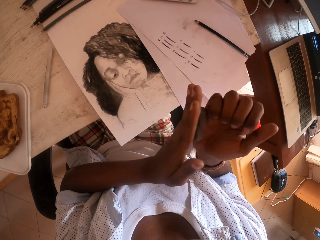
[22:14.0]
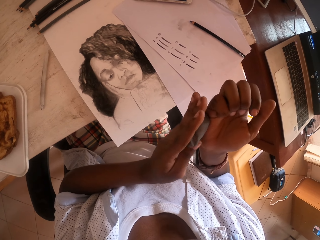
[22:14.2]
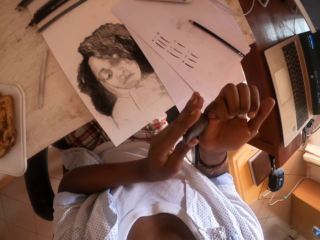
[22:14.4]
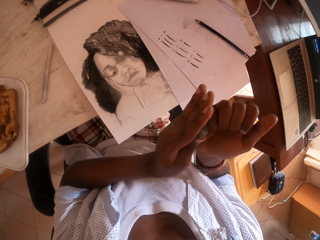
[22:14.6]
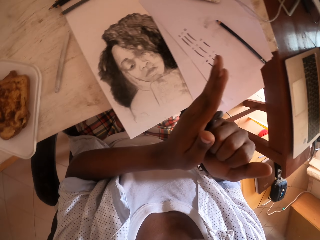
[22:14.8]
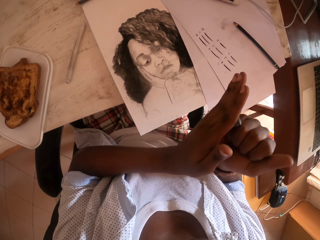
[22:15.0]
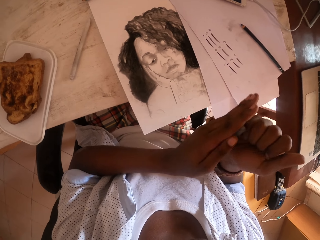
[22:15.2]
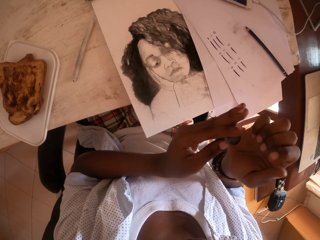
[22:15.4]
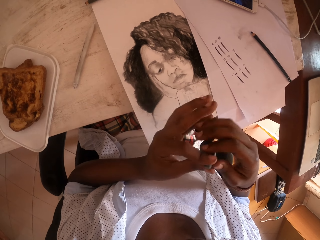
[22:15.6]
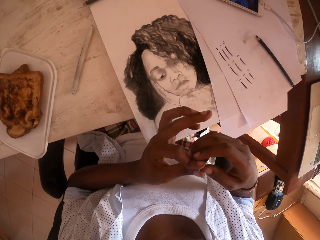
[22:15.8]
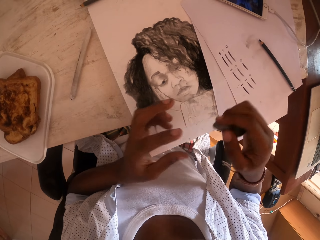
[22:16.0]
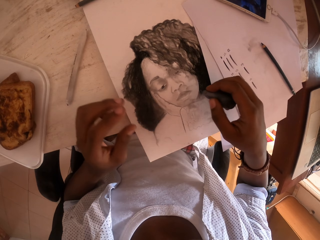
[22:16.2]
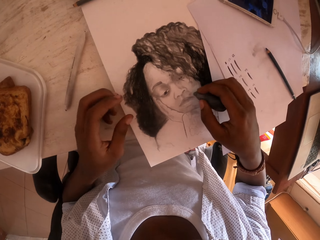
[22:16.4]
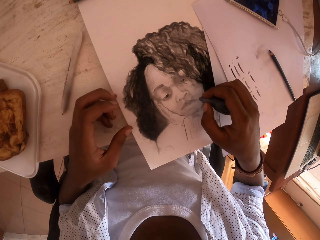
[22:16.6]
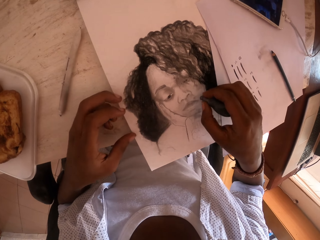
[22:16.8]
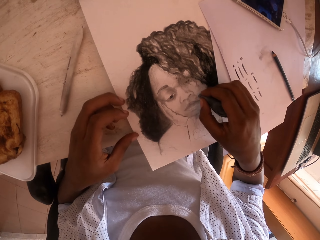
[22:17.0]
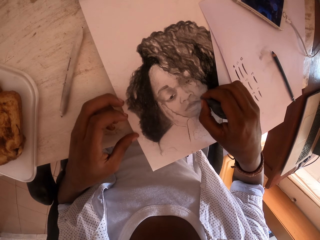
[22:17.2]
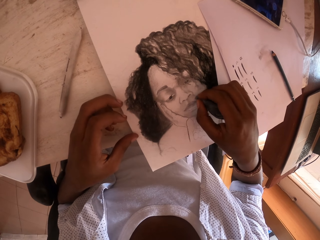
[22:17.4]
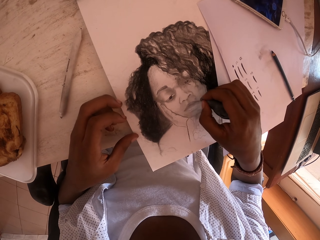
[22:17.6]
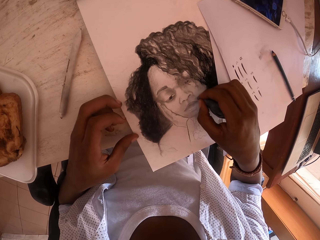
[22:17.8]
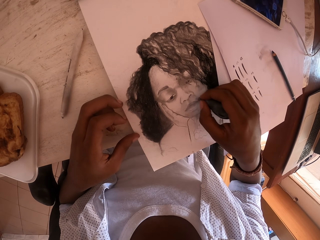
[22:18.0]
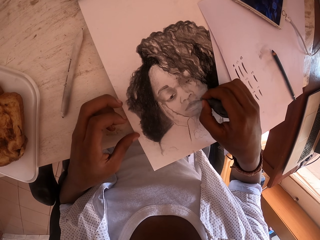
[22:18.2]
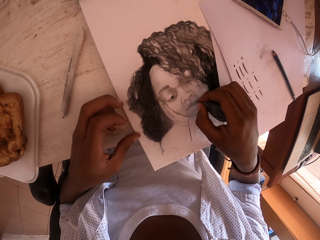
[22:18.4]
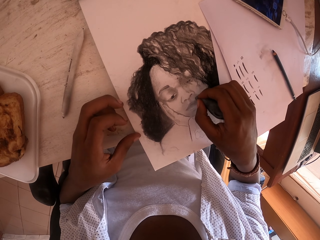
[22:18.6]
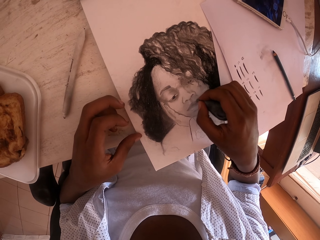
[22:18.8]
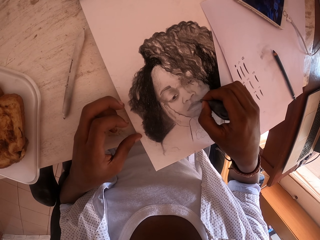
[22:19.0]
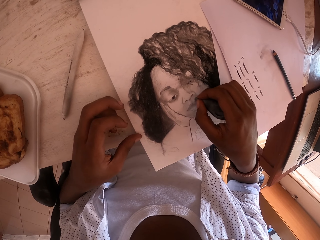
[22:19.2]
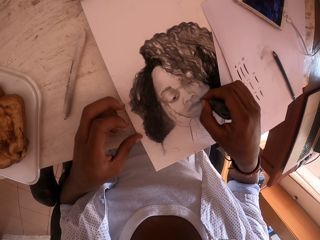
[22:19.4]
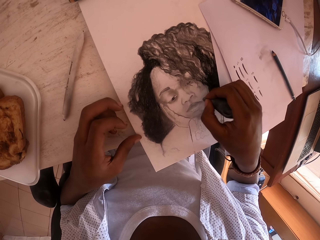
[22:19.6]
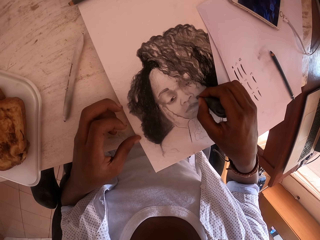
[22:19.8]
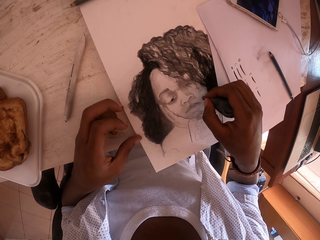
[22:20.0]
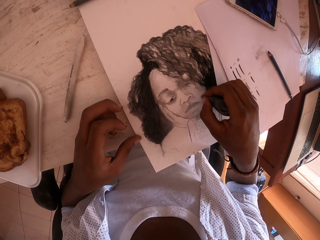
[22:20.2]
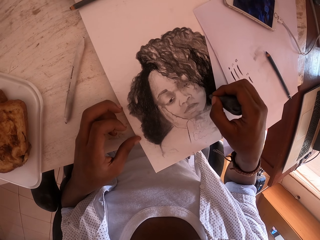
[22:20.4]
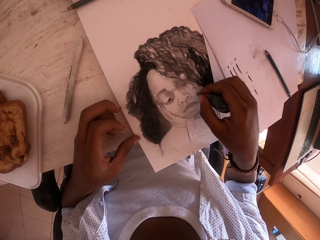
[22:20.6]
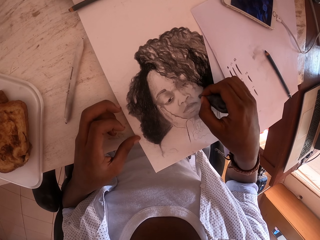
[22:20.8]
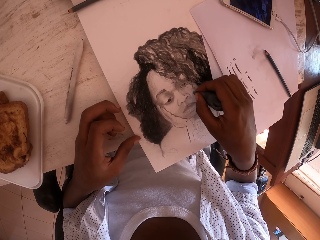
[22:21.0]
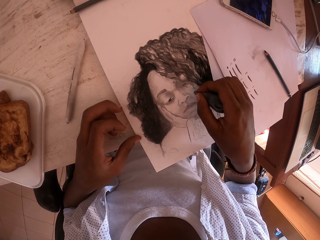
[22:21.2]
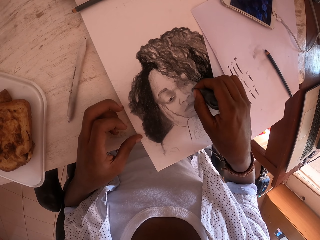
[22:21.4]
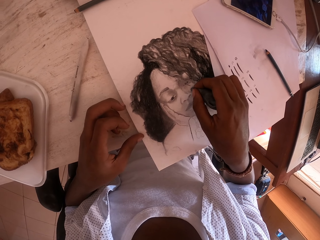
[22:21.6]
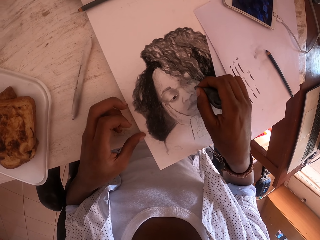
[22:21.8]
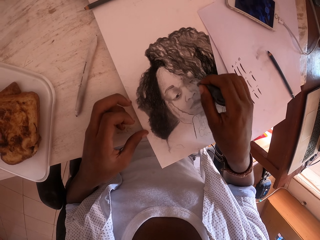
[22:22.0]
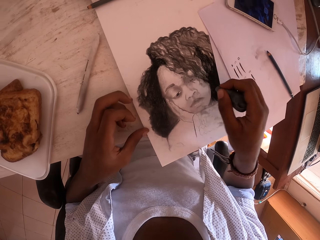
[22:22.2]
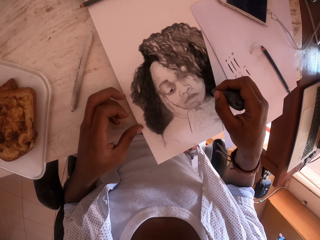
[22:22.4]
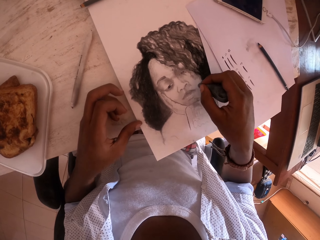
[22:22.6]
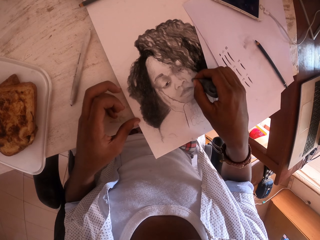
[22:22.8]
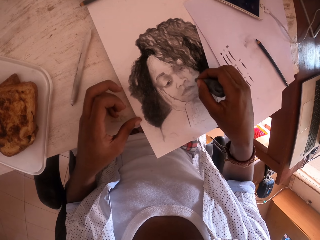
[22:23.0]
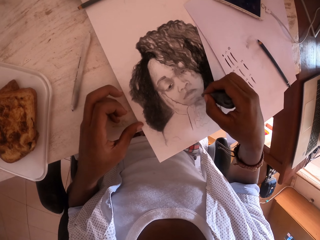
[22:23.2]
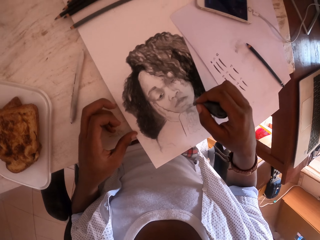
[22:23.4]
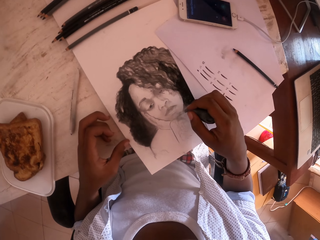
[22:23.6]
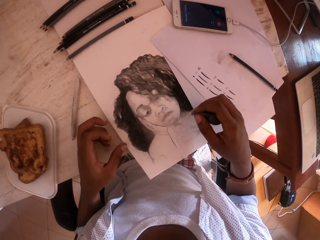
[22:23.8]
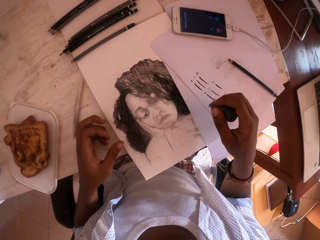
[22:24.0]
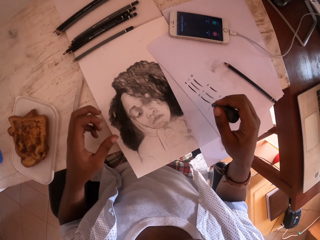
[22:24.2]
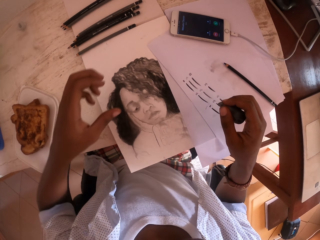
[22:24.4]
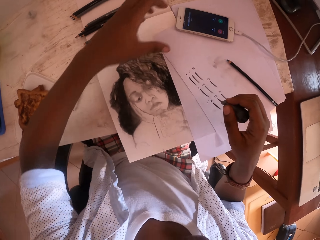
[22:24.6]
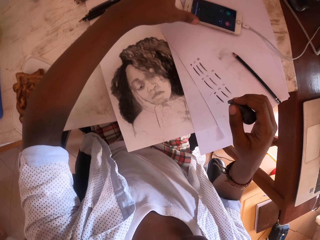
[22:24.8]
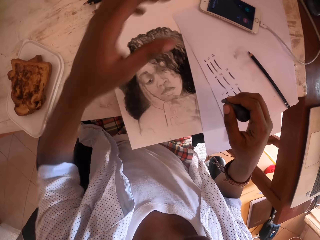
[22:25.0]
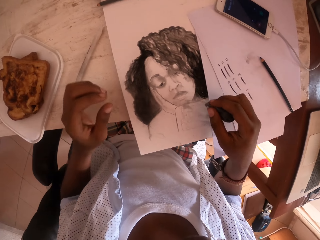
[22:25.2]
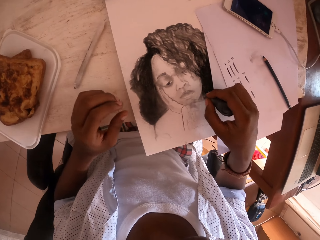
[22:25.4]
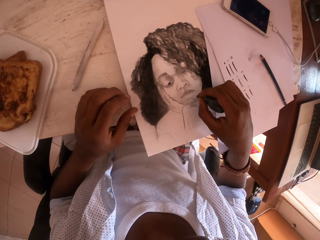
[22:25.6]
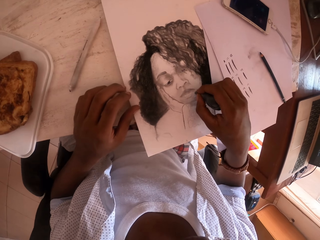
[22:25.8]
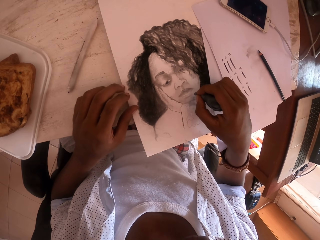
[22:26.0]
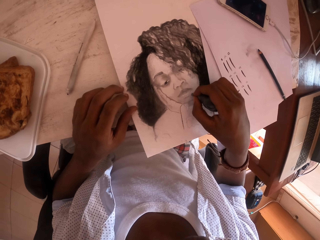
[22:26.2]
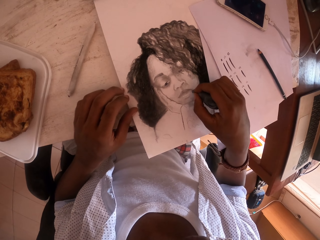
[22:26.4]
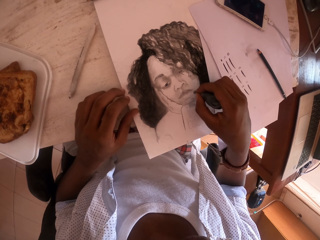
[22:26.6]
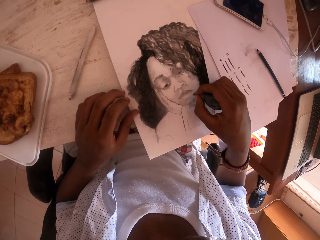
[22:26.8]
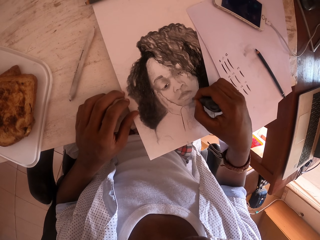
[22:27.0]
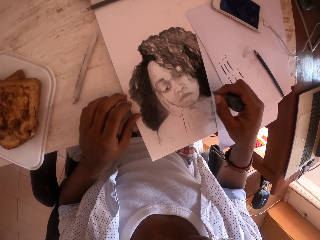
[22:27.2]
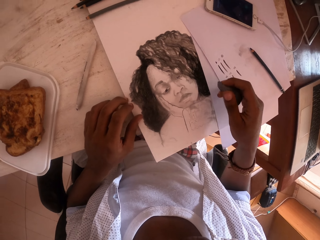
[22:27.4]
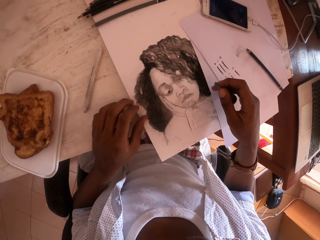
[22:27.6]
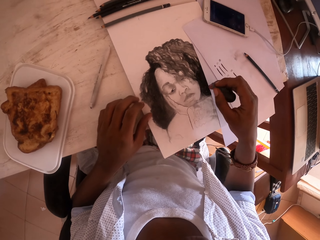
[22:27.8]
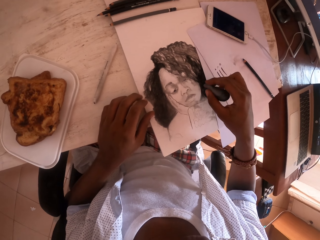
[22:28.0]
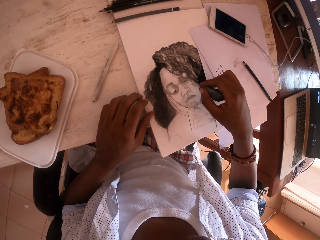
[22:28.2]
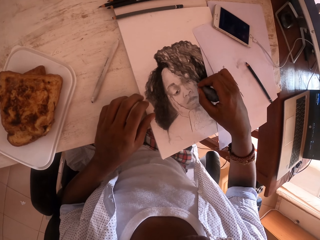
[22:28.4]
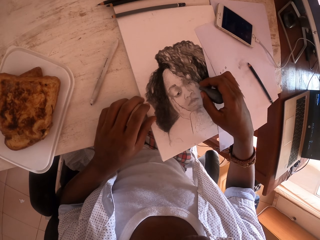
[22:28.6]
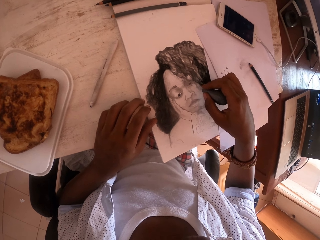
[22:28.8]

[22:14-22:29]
The camera wearer rubs the drawing with the piece of cloth. They look around and raise the left hand. They place the left hand on the table. They rub the drawing with the piece of cloth.

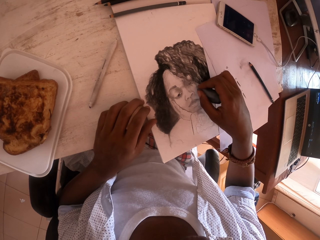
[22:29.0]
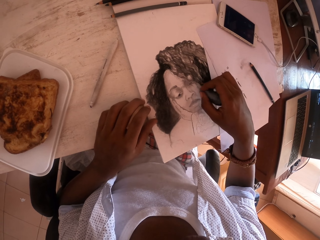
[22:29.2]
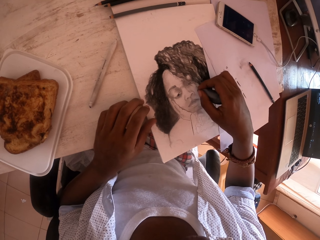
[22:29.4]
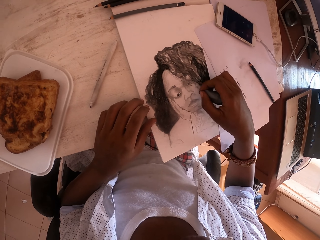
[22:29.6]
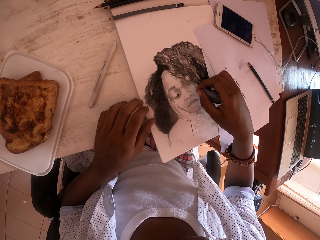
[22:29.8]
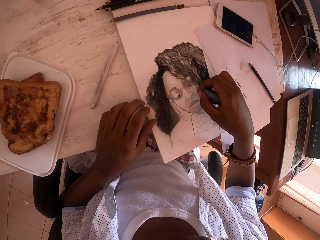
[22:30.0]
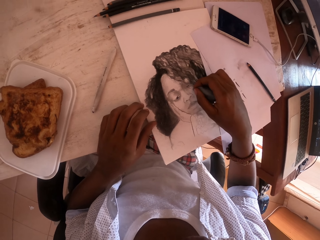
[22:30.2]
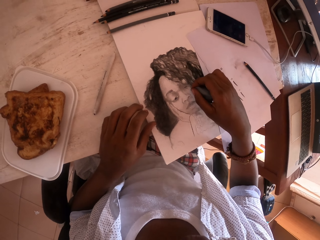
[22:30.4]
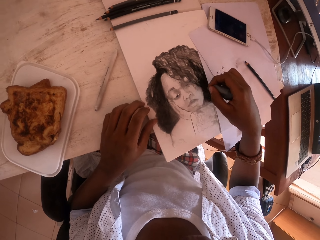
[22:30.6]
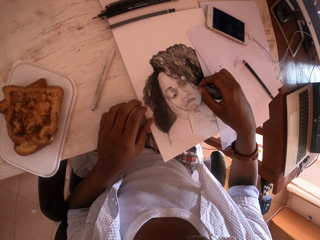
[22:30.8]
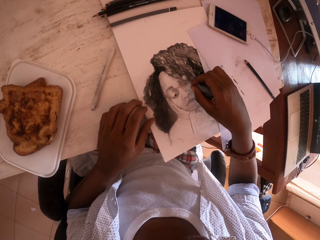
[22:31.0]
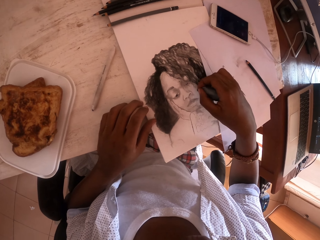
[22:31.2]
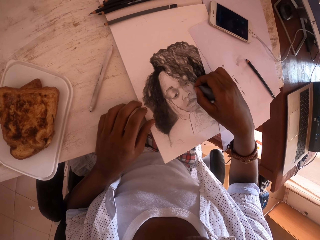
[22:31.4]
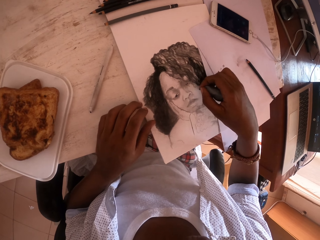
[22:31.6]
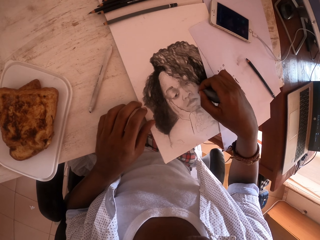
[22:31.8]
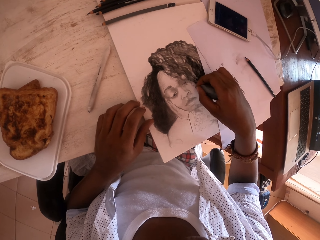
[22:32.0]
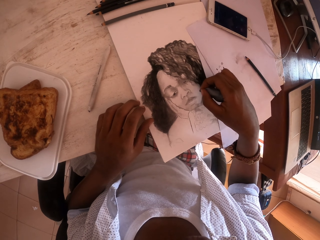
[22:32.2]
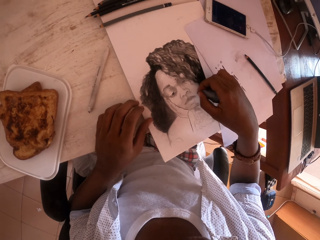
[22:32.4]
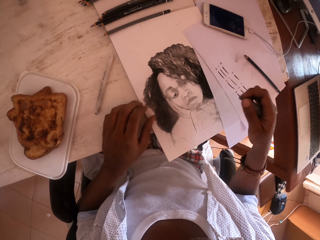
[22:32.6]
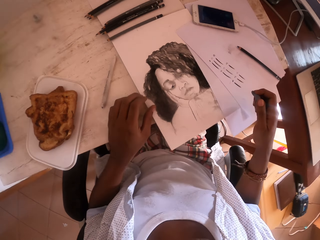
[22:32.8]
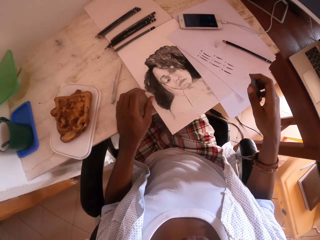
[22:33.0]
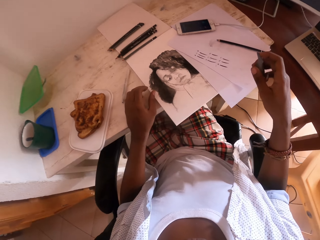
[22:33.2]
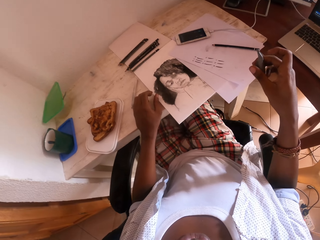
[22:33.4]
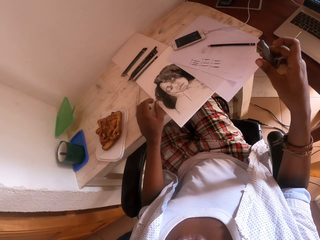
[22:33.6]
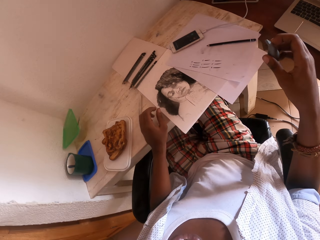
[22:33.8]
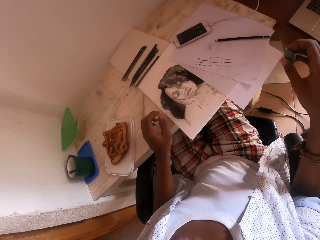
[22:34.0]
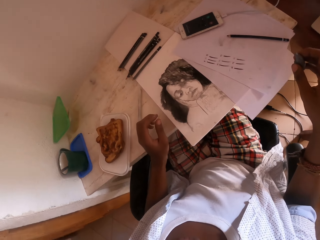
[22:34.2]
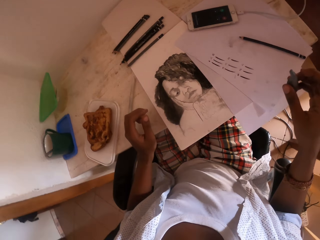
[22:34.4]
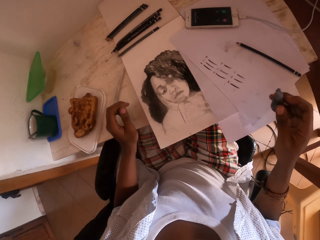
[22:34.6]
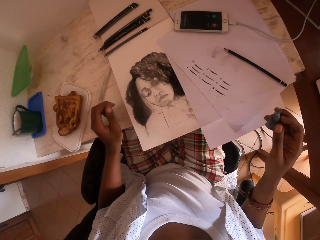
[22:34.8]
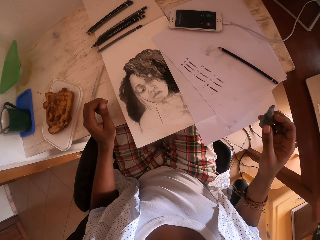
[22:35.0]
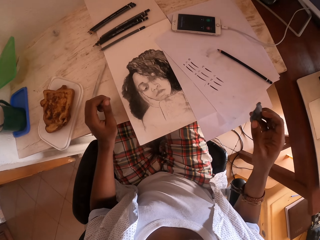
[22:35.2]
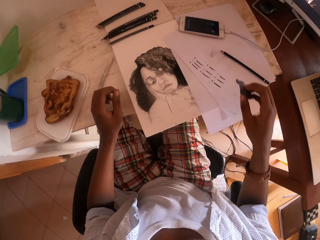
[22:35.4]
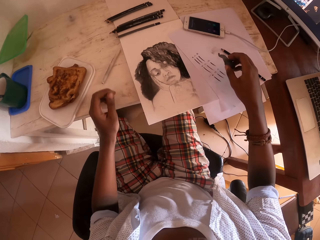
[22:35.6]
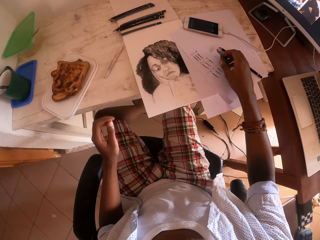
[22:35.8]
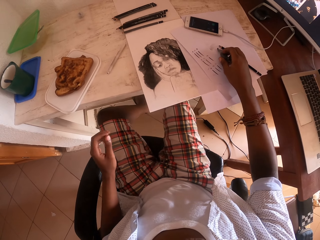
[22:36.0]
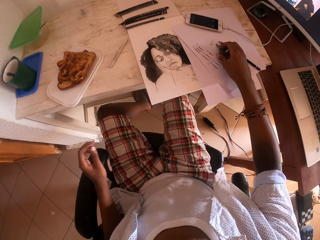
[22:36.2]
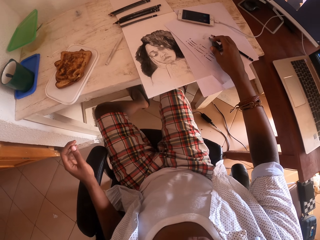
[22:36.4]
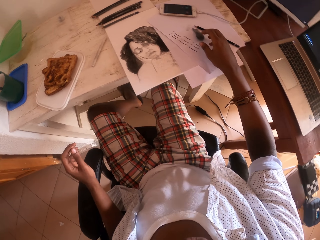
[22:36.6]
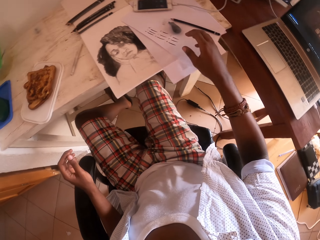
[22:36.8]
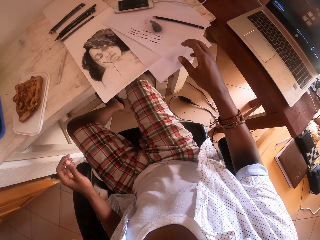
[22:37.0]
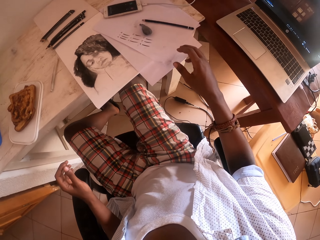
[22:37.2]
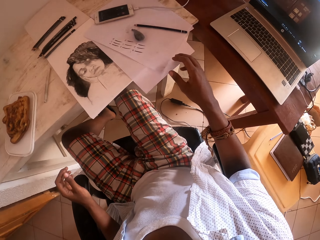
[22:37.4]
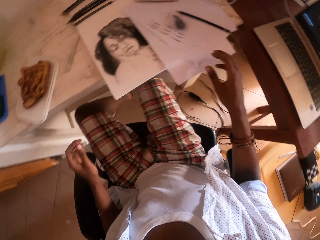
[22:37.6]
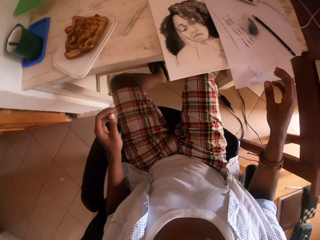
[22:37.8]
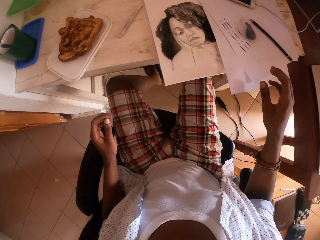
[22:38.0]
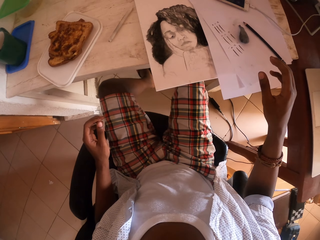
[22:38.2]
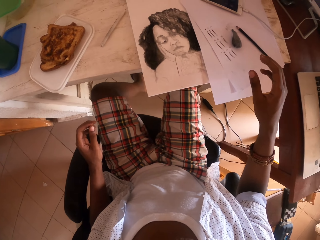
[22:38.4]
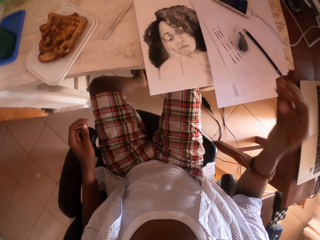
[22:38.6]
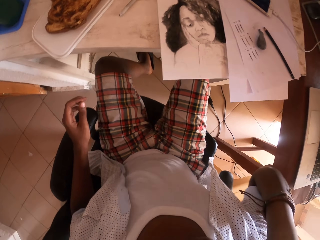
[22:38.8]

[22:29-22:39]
The camera wearer moves the hands. They look around. They drop the piece of cloth on the table. They look around.
